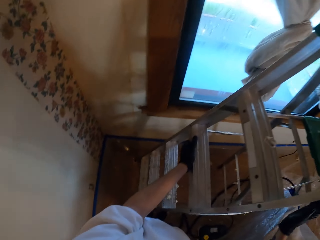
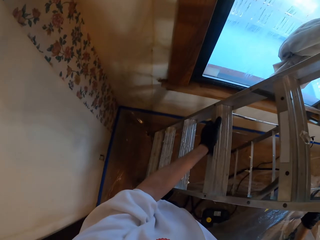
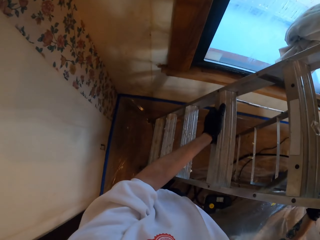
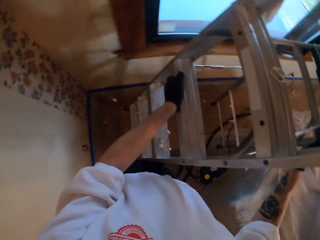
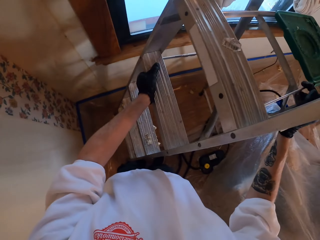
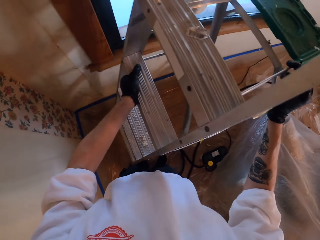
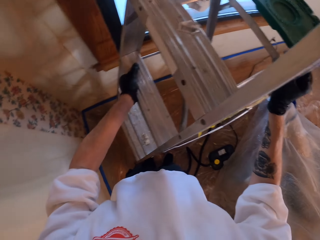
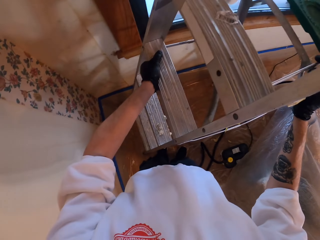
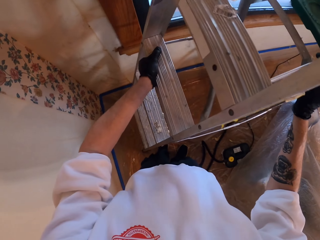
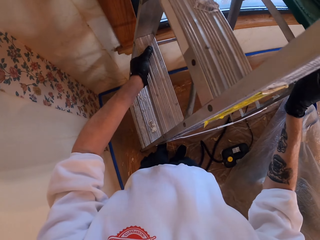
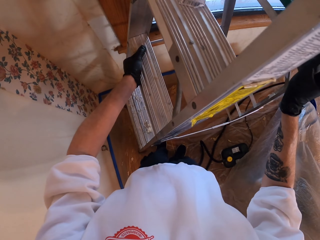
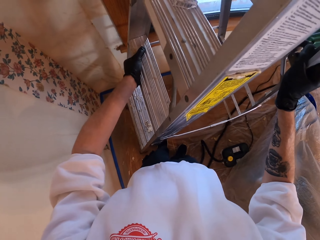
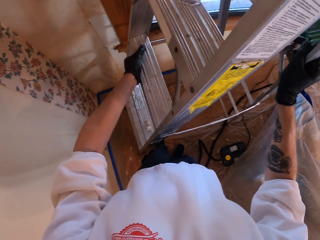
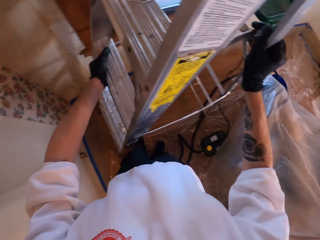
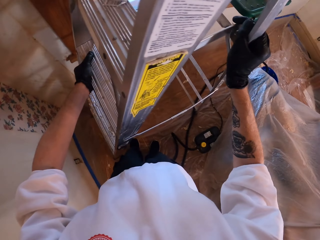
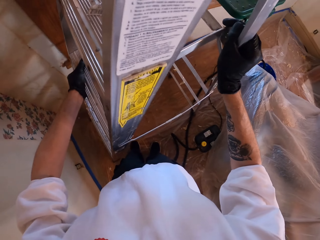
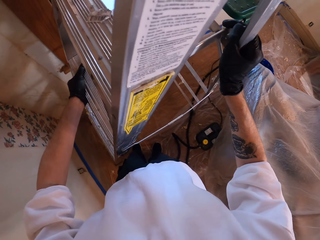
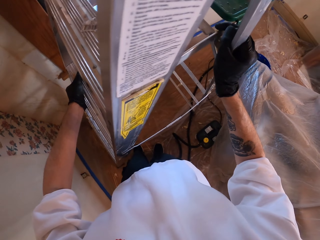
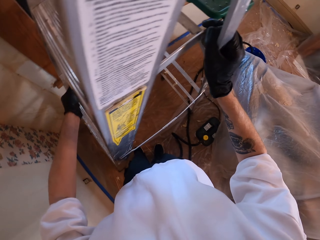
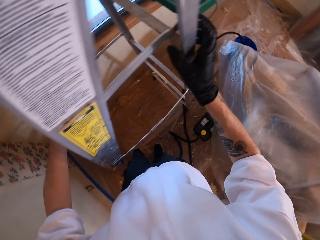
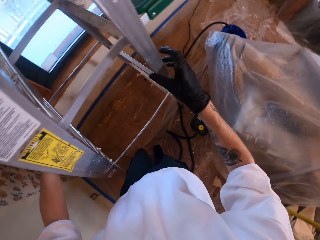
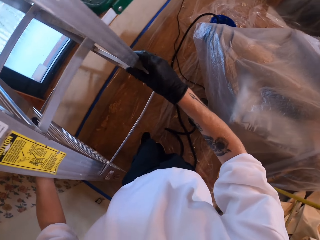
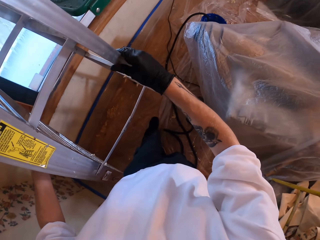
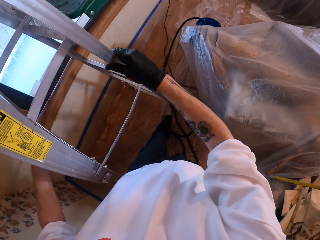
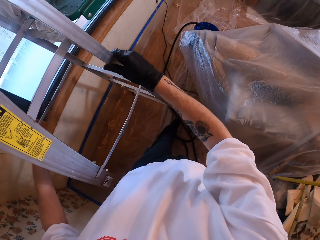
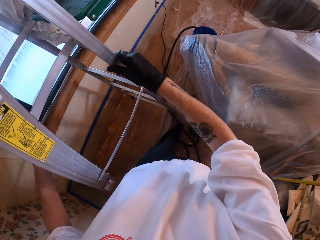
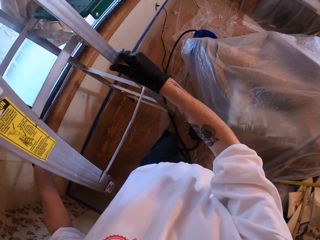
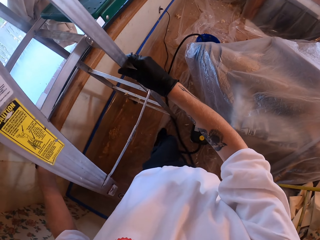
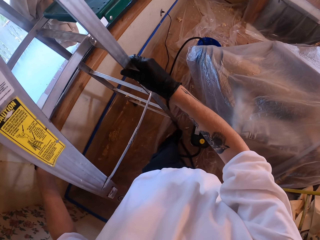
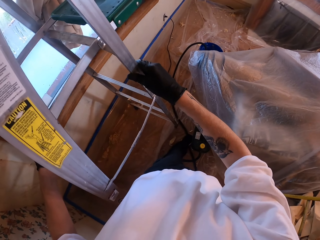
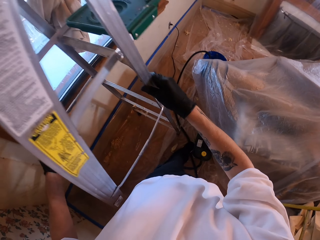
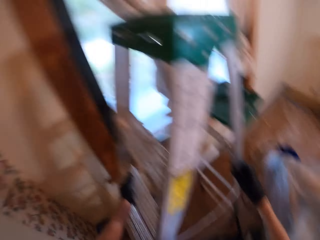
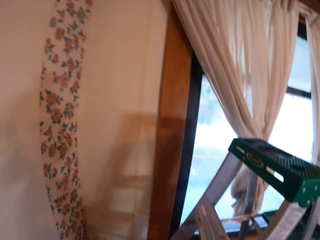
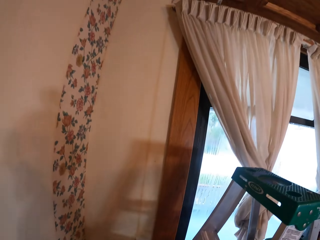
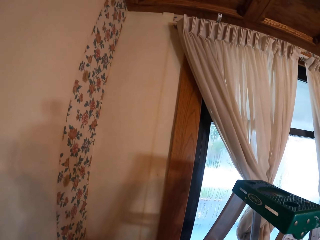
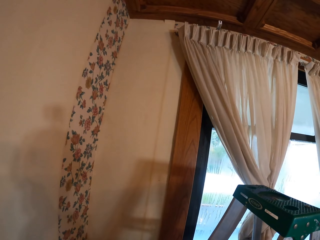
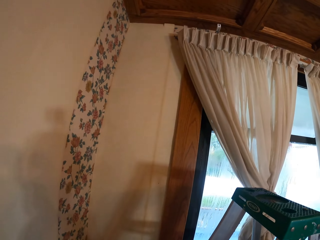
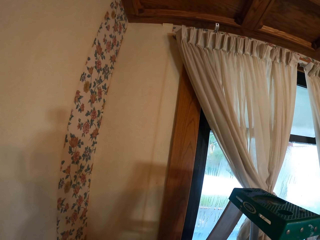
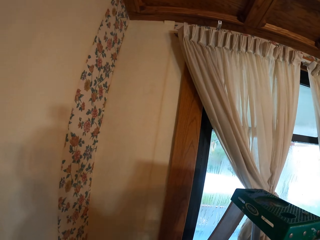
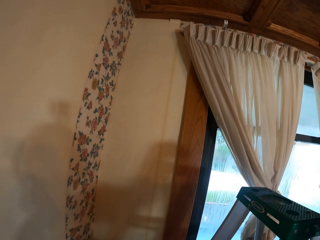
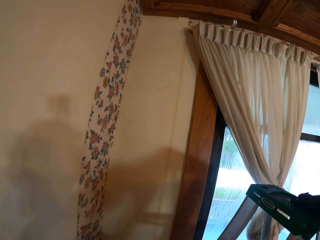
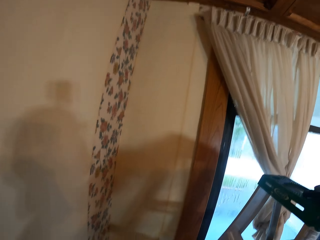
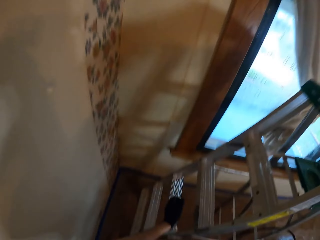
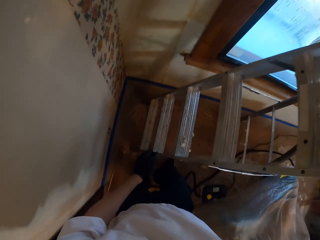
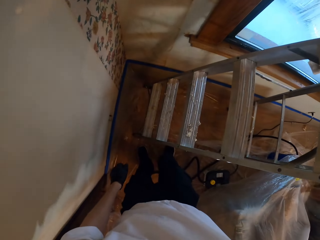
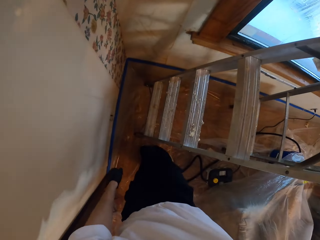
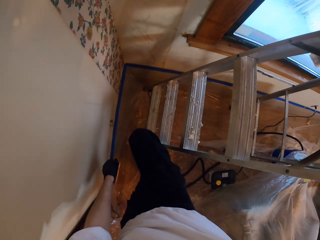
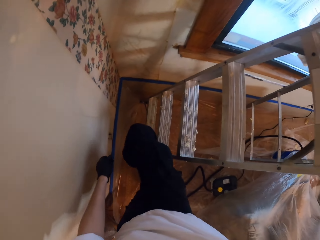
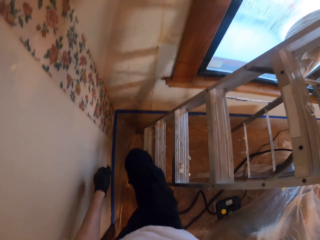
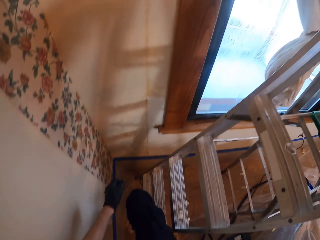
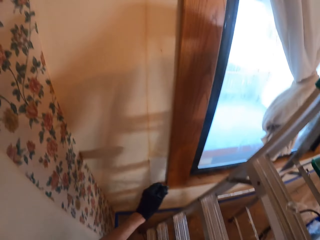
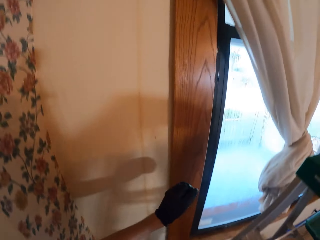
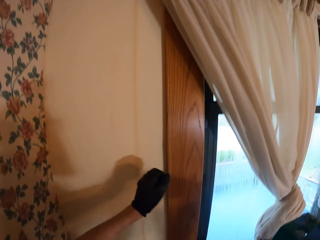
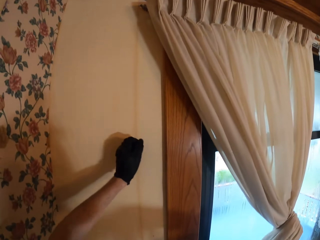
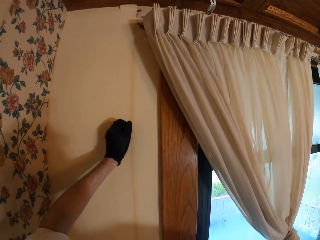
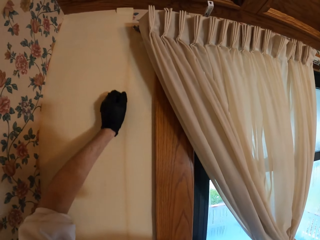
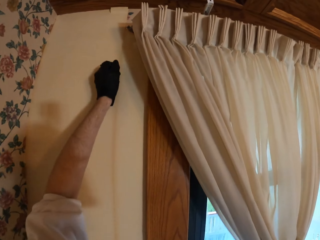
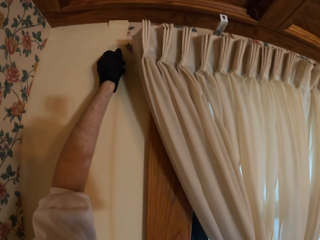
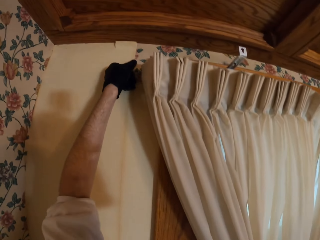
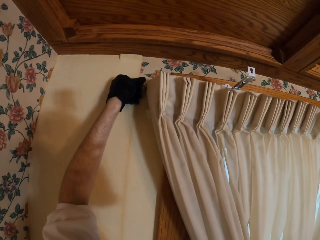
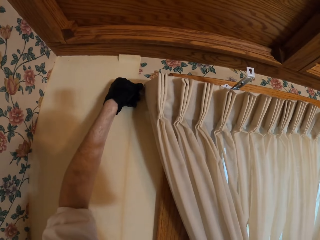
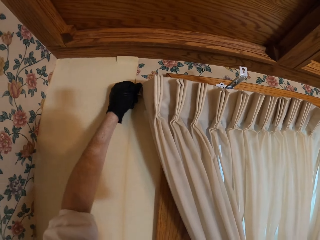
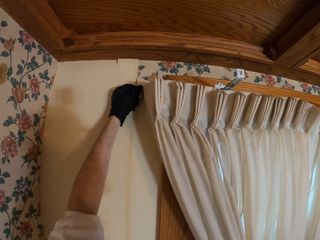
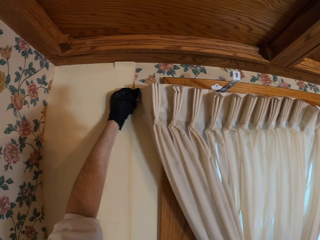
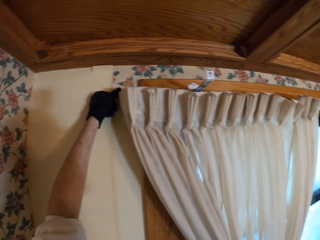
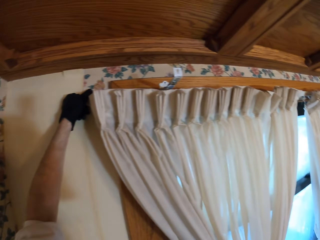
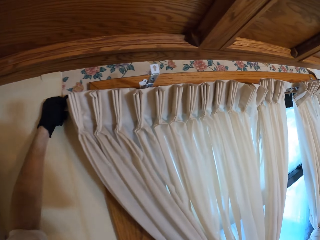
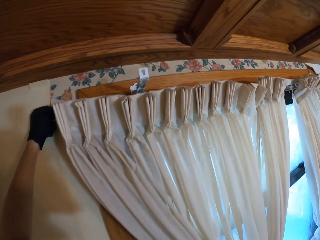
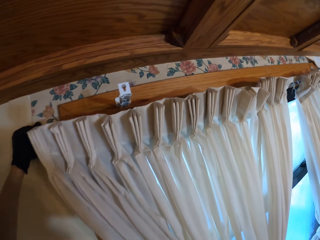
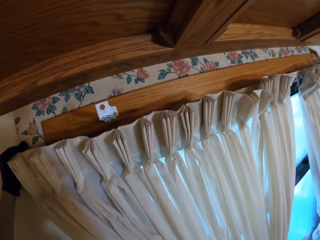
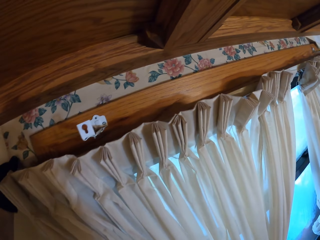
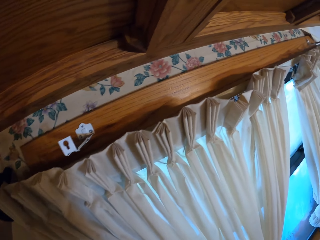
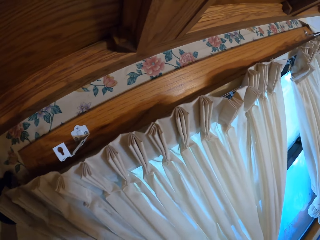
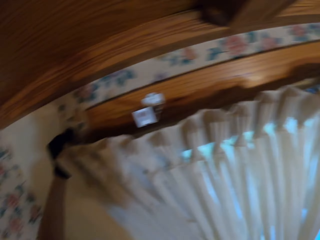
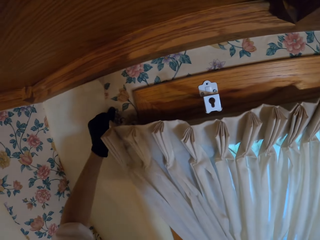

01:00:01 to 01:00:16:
The camera wearer climbs the ladder. They pluck a lining on the wall.

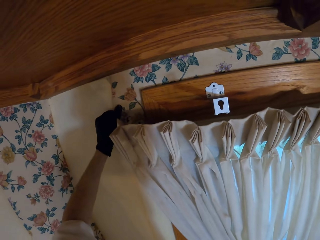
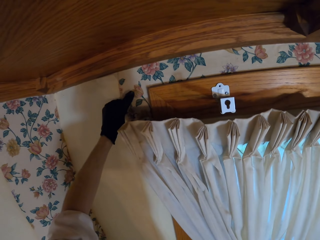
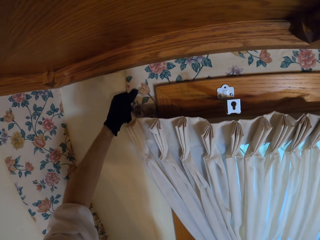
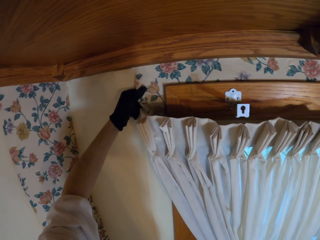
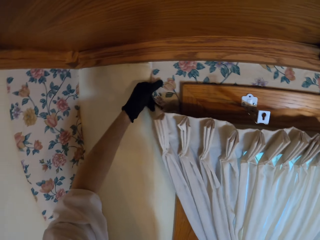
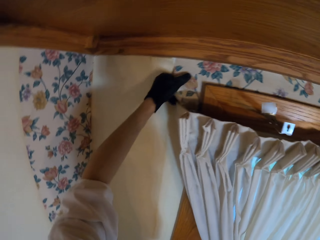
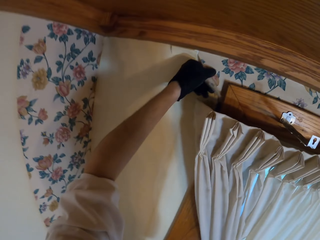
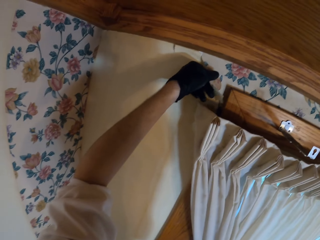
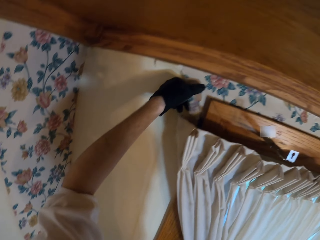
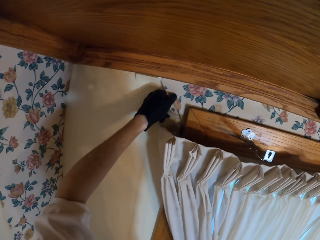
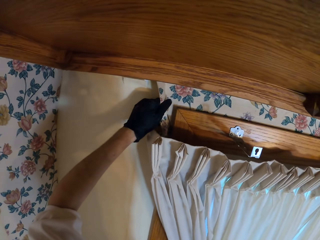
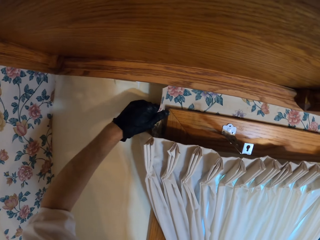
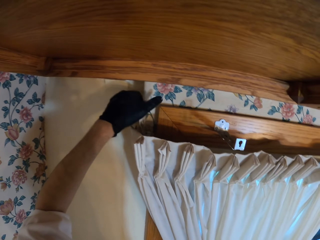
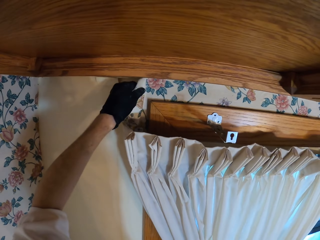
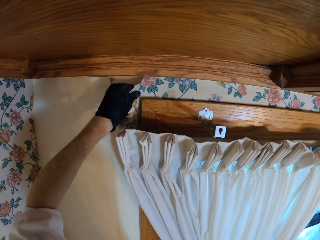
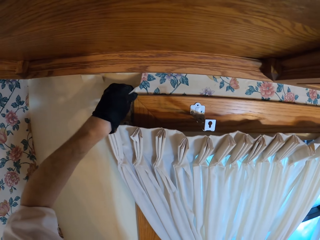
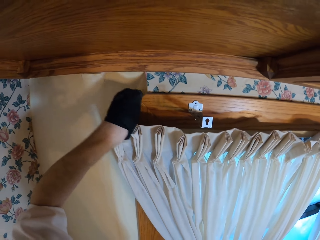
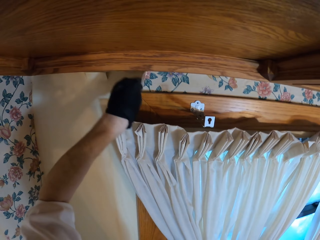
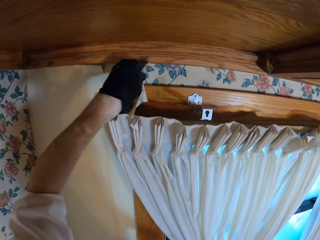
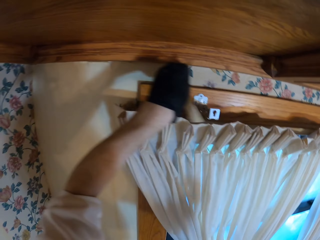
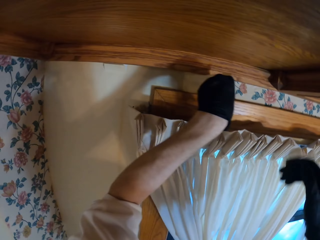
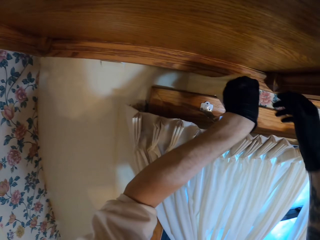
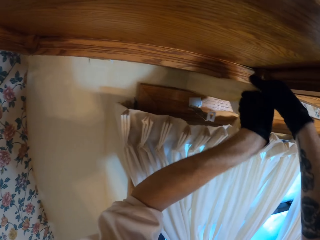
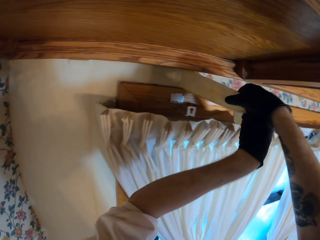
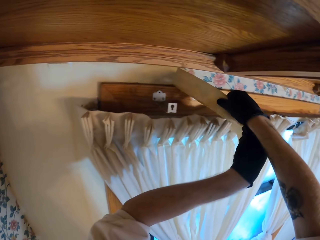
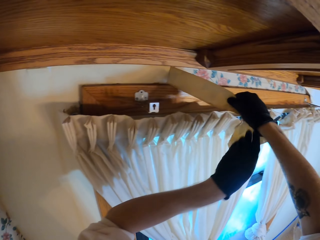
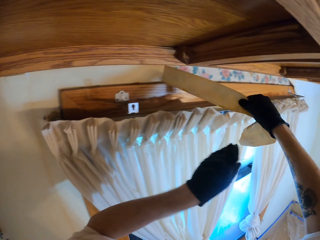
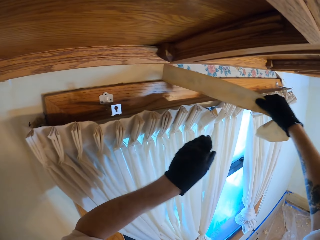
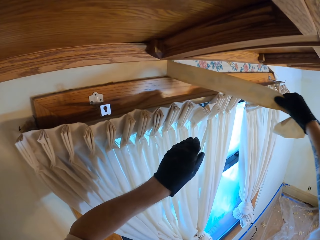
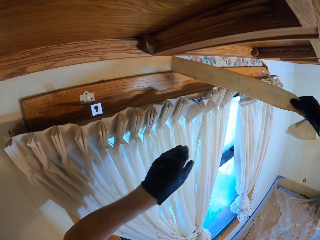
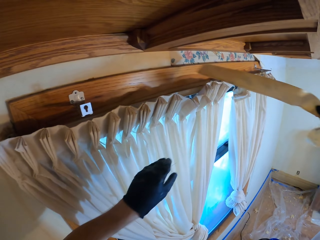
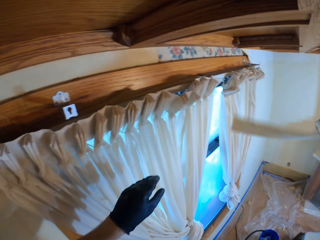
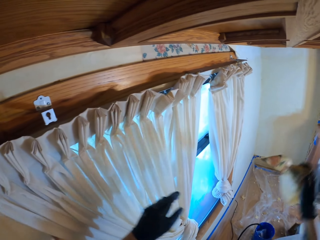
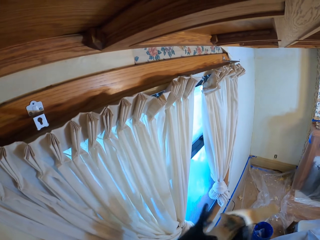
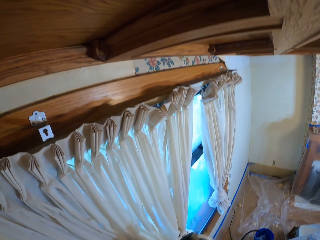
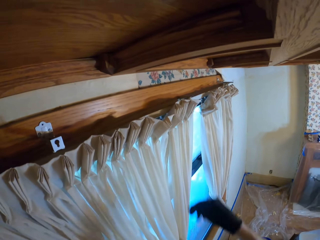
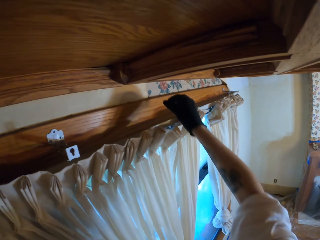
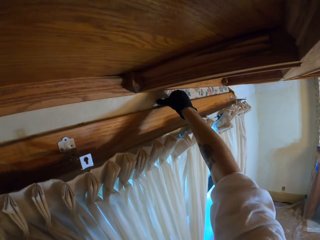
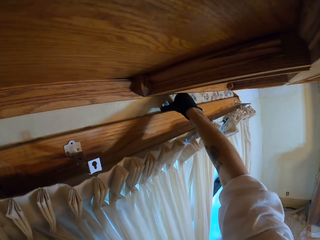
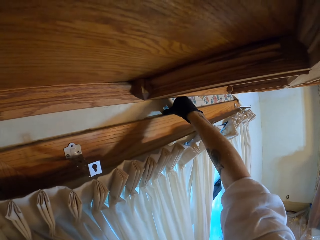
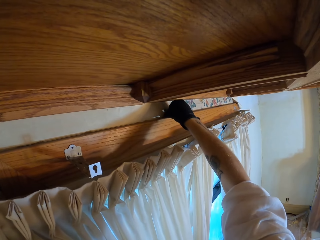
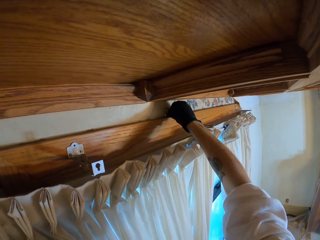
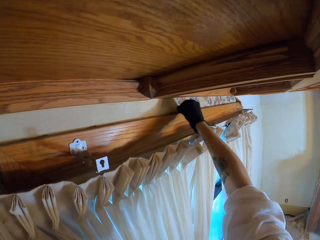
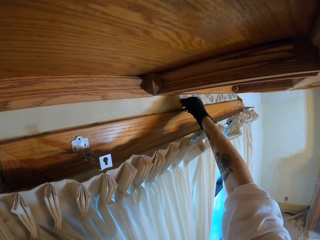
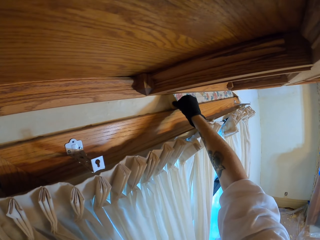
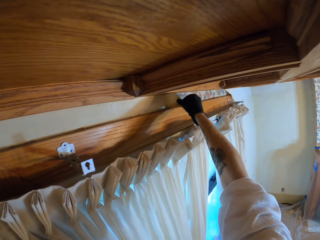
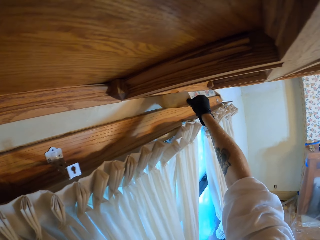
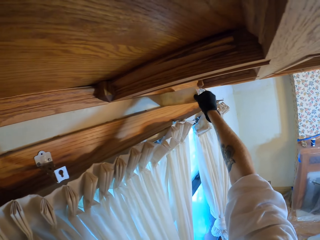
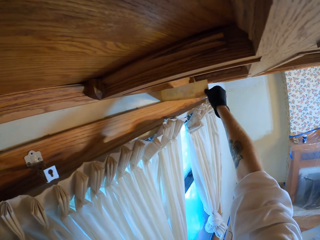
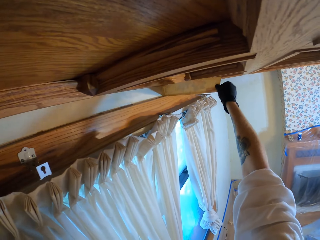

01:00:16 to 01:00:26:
The camera wearer holds the lining in hands. They pluck the lining on the wall.
